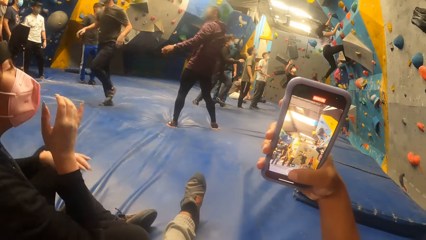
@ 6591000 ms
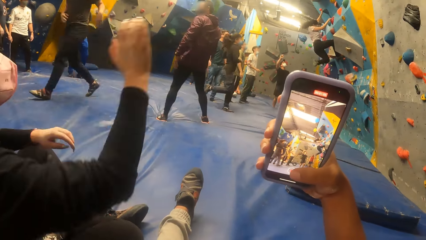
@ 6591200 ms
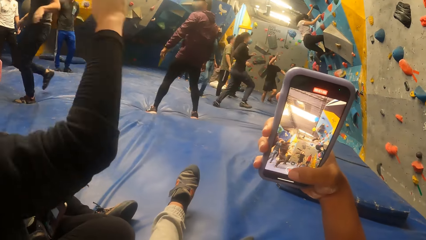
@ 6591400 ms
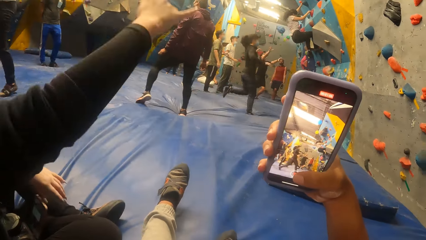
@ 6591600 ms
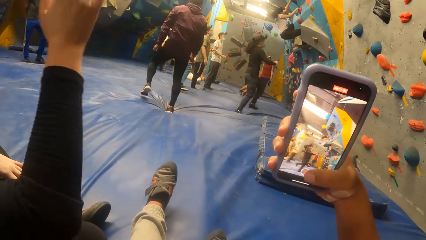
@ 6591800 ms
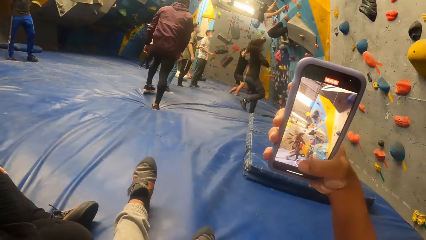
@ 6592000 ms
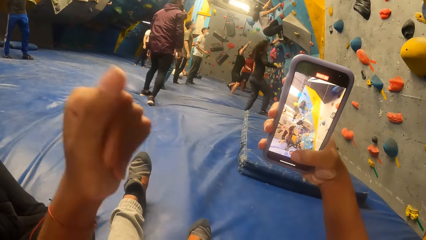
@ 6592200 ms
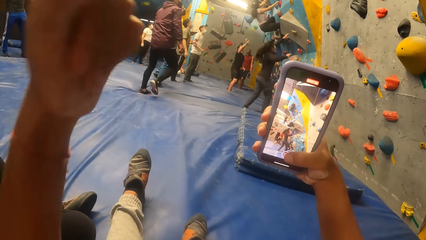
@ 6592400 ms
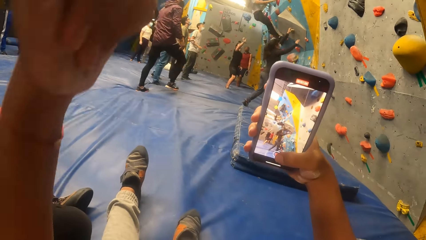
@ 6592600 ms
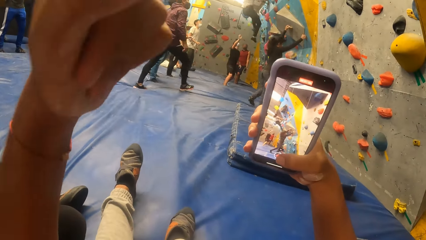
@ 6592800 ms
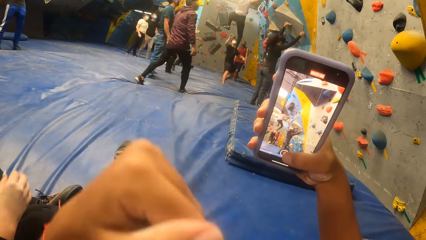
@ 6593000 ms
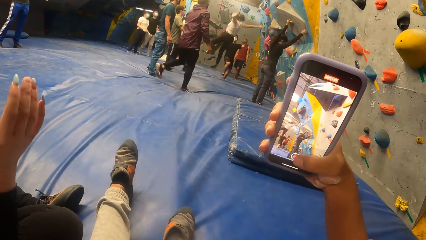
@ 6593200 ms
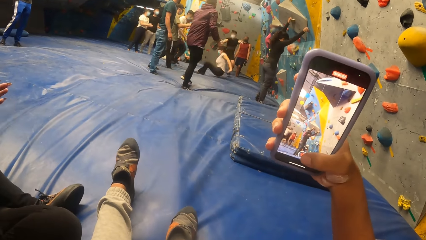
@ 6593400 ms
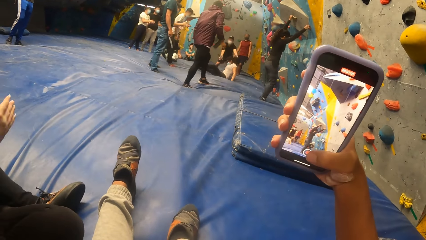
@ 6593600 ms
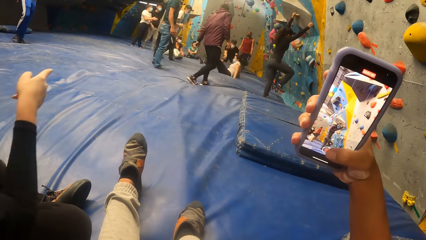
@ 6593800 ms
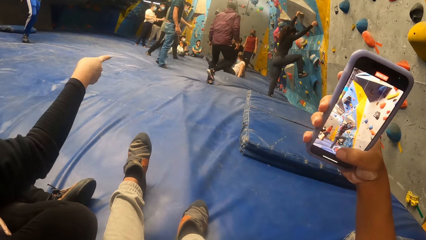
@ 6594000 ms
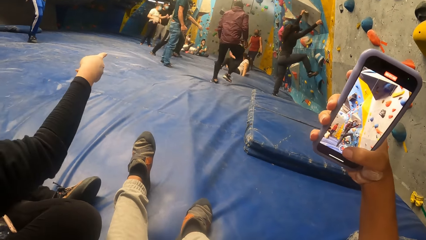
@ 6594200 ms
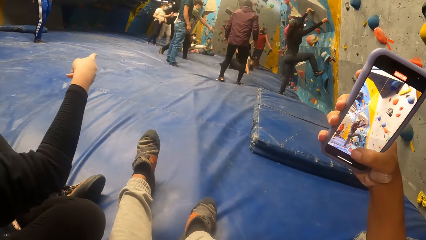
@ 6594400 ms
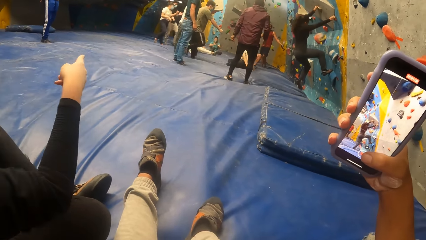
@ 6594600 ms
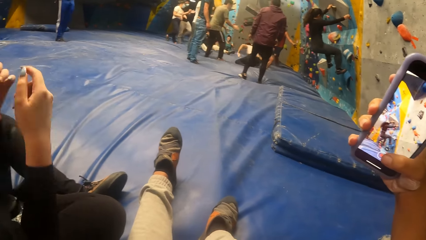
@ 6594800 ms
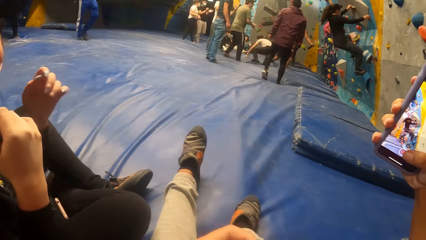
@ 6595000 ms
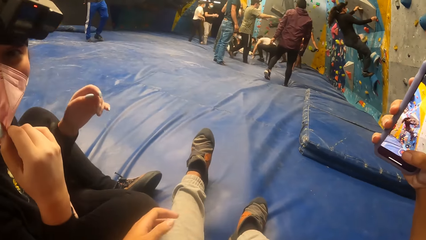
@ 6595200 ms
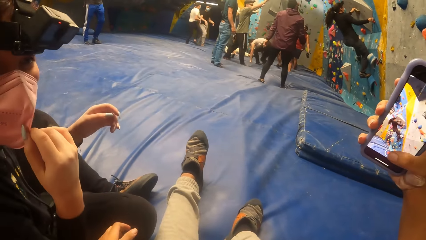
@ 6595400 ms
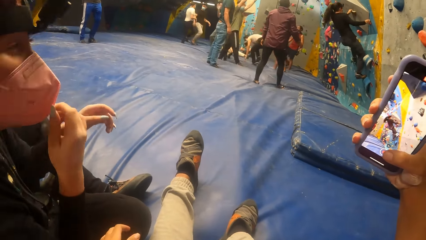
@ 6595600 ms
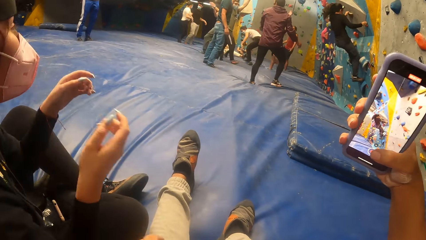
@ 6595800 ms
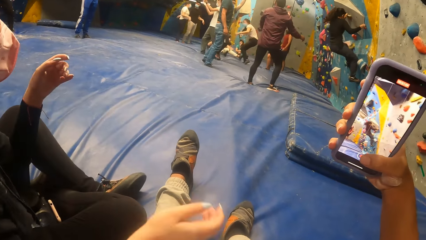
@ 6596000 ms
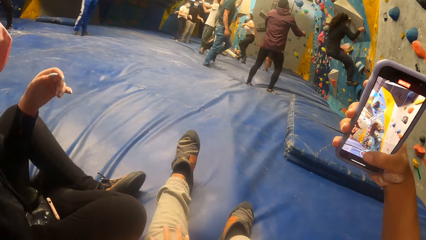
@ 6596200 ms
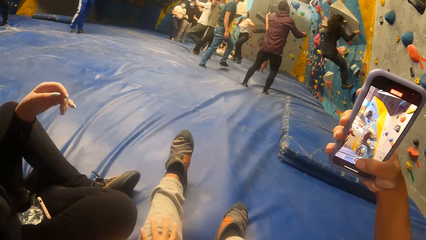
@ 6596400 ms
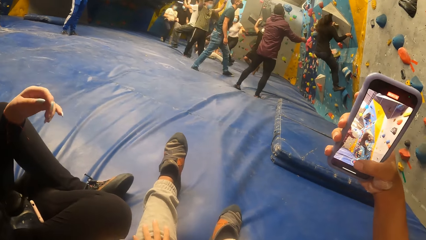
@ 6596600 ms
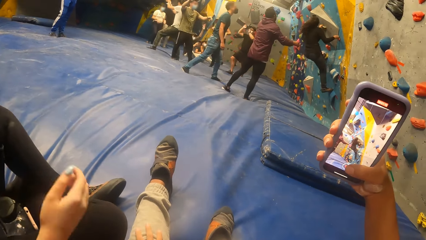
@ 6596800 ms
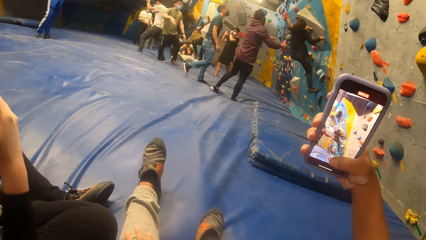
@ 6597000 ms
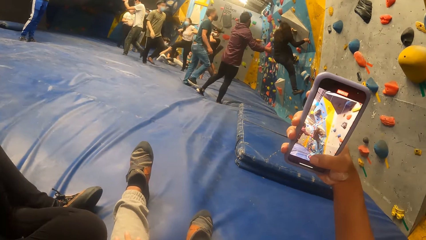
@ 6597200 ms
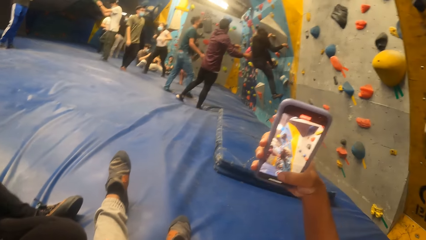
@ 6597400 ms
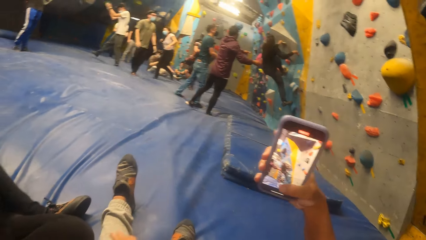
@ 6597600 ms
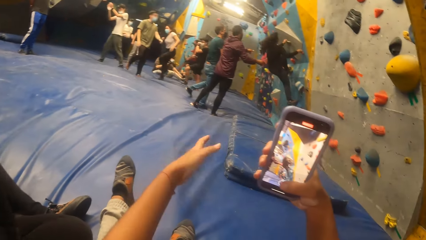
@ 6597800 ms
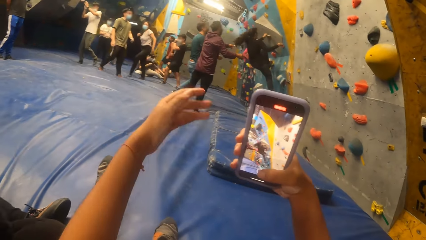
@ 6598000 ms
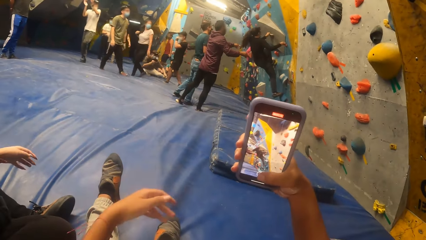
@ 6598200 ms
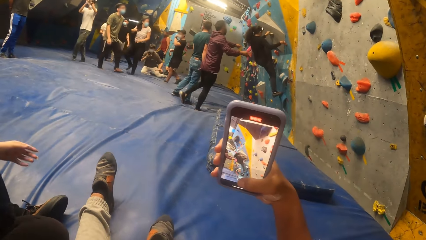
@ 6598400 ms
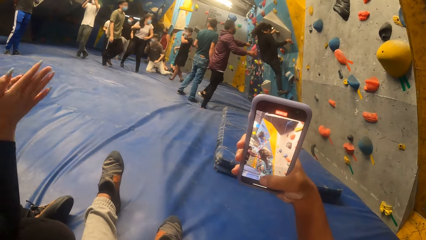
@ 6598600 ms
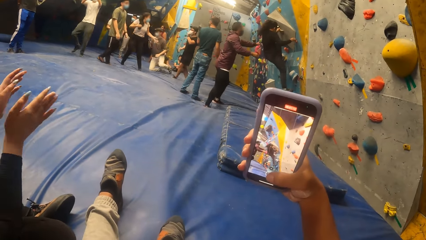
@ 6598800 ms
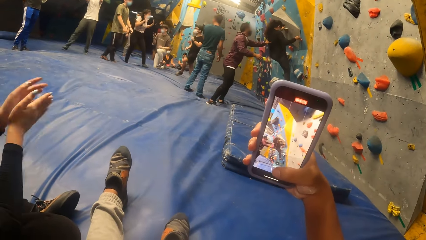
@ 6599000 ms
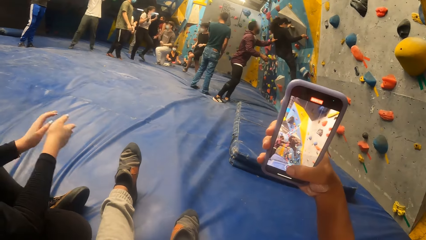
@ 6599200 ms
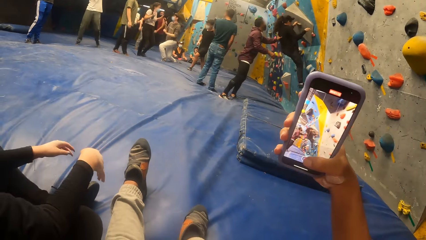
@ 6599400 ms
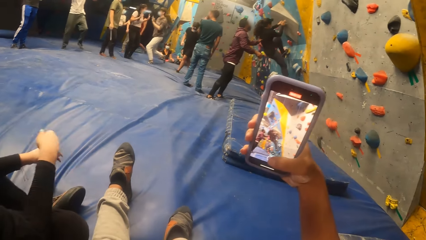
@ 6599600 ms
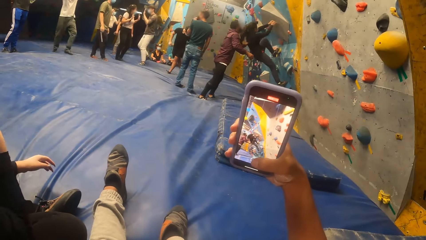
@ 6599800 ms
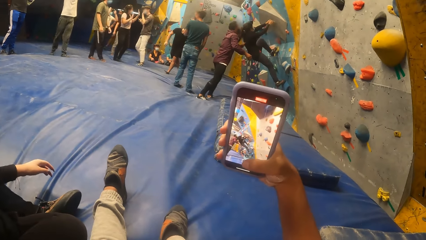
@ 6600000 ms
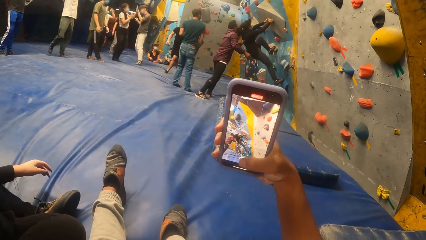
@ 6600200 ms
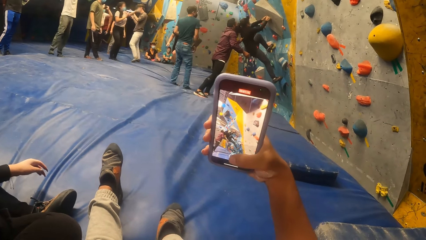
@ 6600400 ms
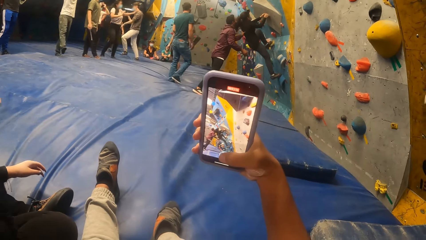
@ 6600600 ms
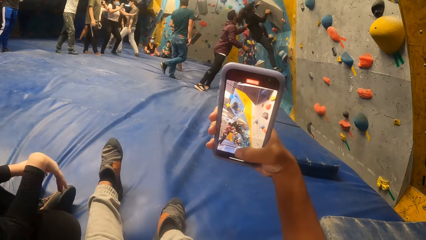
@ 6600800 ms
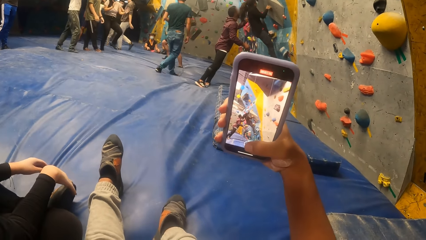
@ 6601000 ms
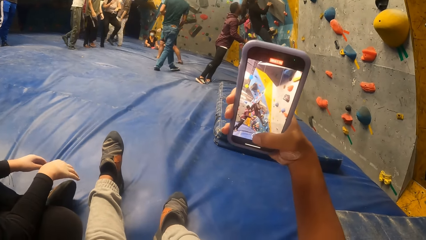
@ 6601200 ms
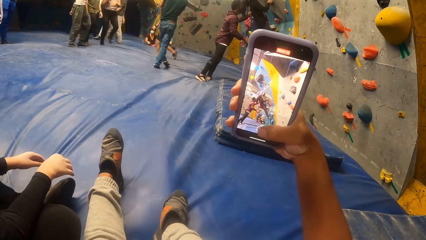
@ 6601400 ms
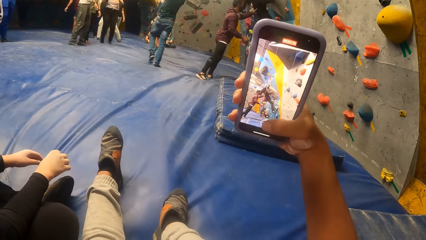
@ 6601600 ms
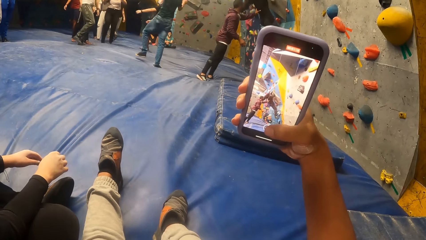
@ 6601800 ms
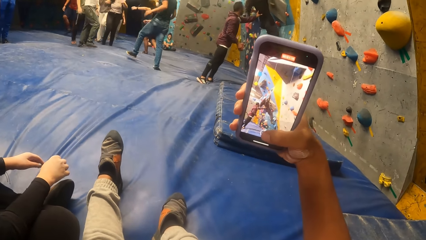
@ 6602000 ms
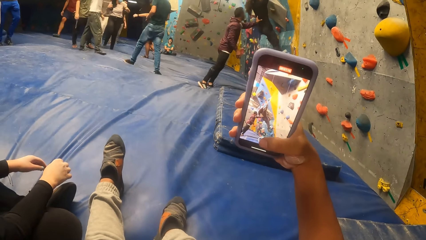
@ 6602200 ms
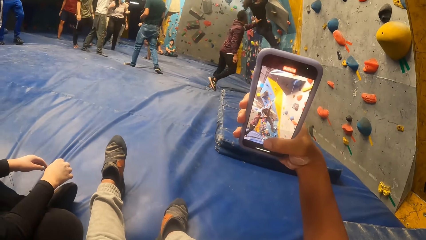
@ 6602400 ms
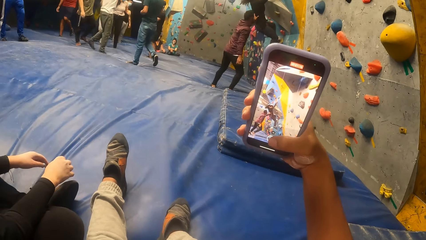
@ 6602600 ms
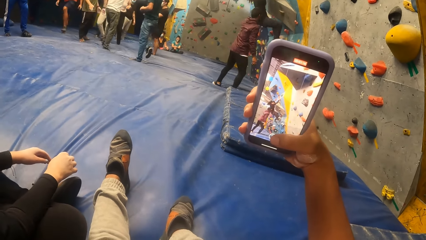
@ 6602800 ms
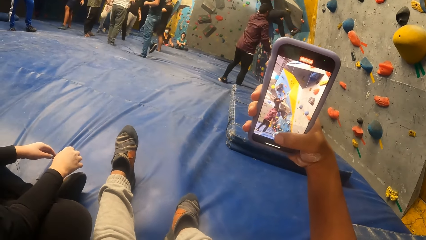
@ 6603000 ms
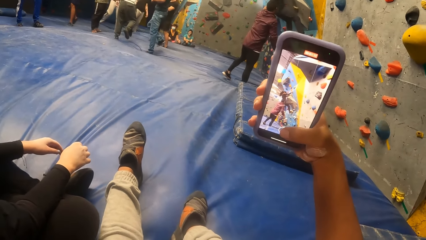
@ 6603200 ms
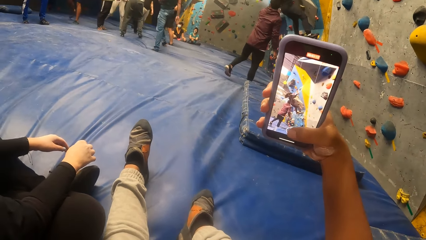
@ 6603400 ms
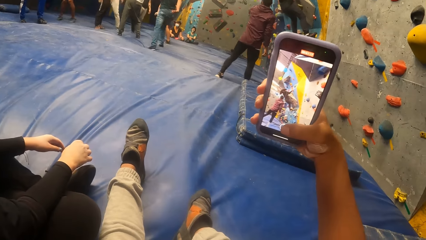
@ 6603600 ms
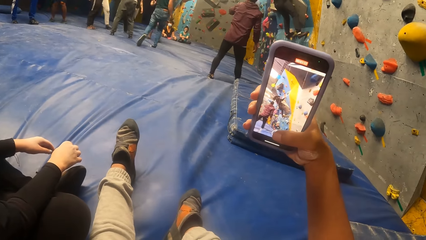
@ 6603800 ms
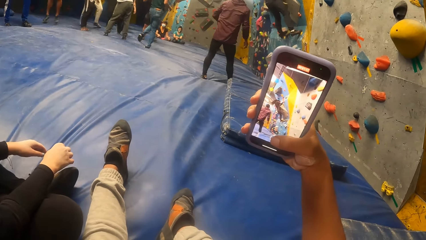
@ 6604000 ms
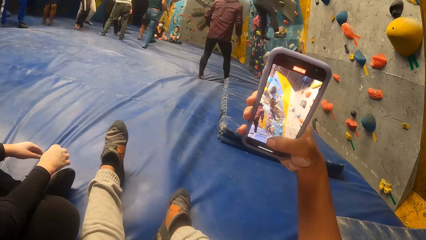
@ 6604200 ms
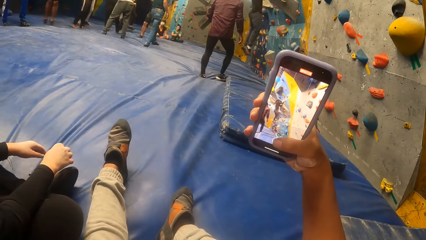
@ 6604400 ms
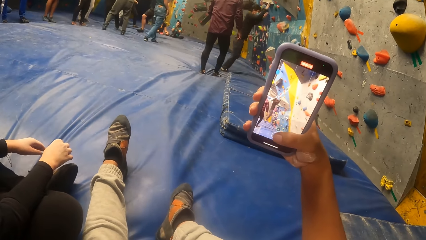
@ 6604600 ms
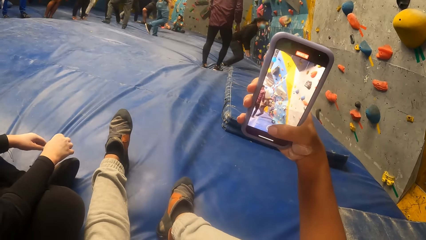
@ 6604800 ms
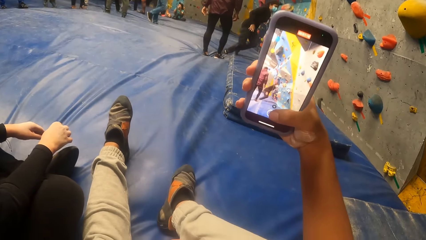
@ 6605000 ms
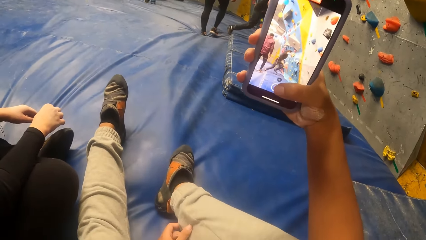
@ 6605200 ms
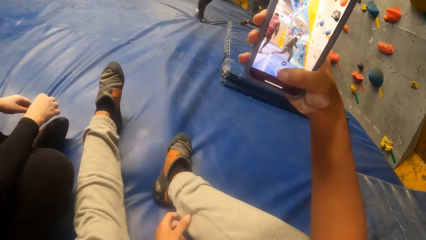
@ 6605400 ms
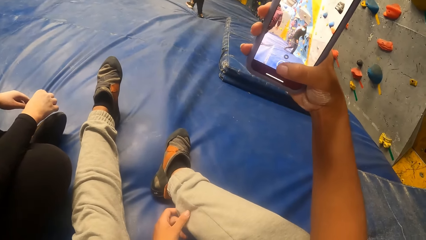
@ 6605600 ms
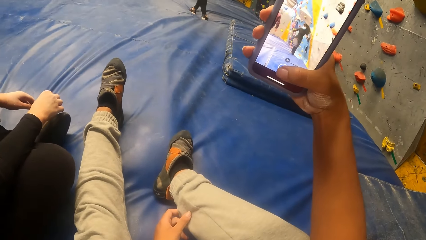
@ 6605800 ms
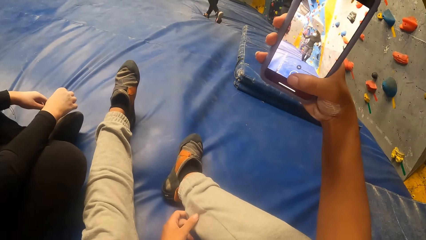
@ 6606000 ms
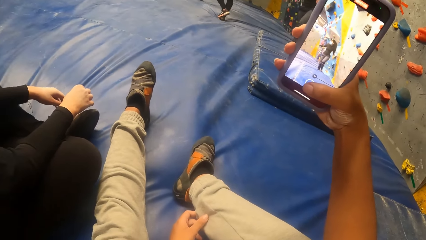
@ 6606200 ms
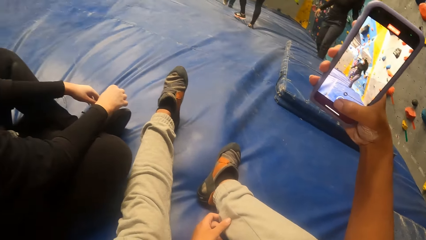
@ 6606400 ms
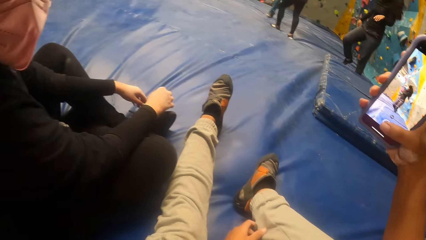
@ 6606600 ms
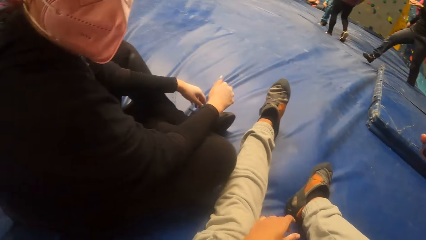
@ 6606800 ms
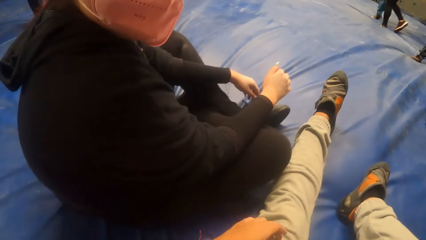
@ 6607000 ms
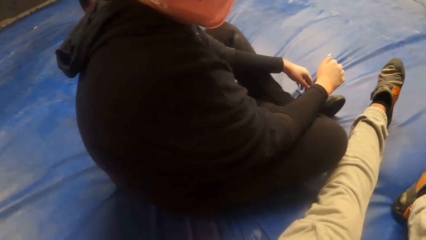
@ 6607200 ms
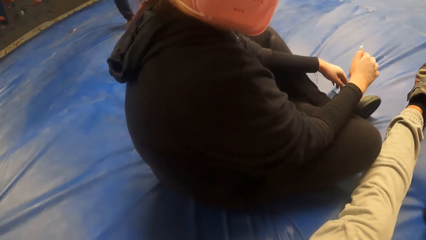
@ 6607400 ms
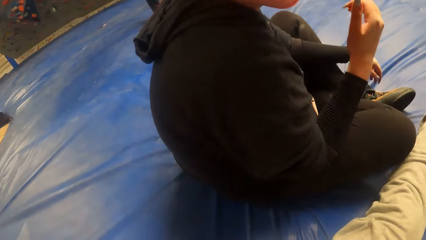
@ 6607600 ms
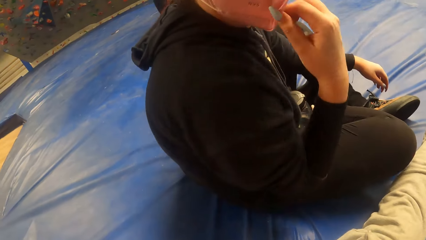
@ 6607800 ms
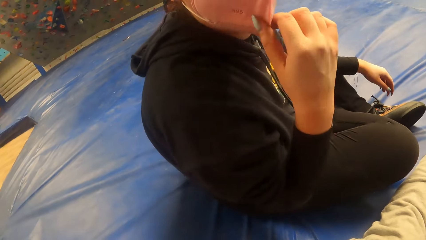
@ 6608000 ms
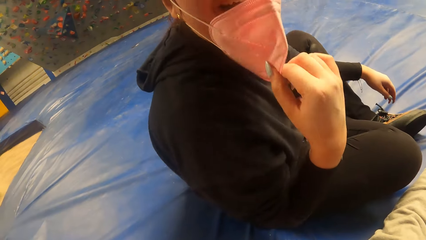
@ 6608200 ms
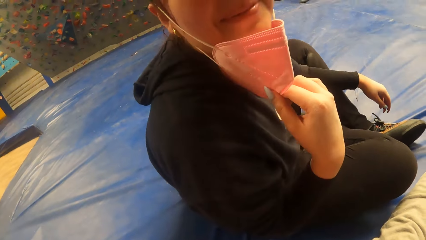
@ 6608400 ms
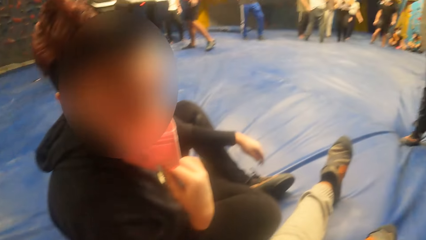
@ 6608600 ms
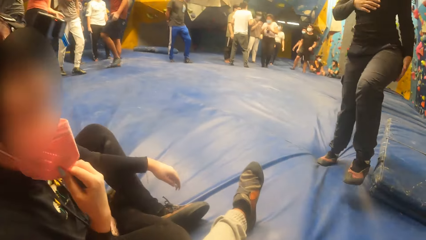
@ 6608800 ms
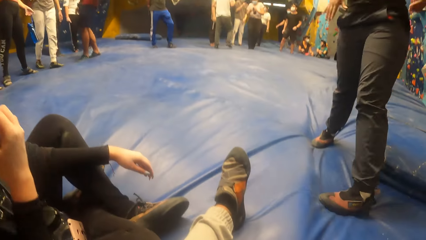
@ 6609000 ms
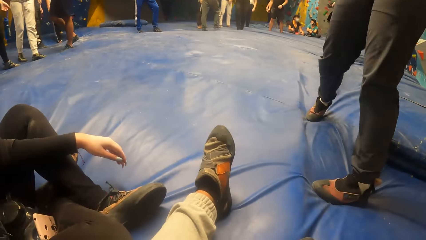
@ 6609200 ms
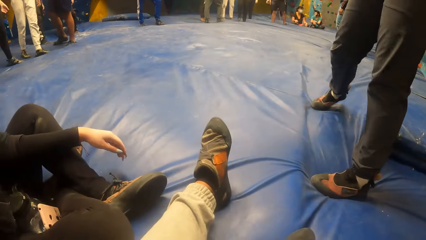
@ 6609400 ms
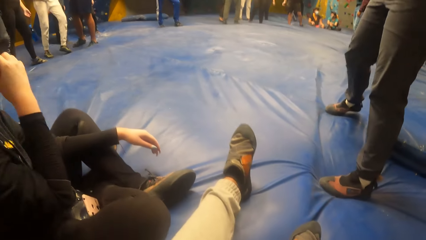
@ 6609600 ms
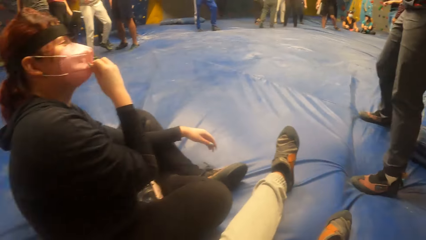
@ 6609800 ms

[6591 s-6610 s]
A woman climbs the indoor climbing wall with her hands and legs. A man supports the woman with both hands. The woman jumps on a crash pad from the indoor climbing wall. The camera wearer looks around. Another woman takes off a facemask from her face with her right hand.
